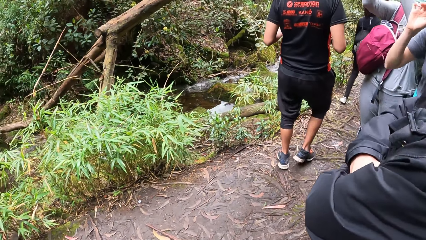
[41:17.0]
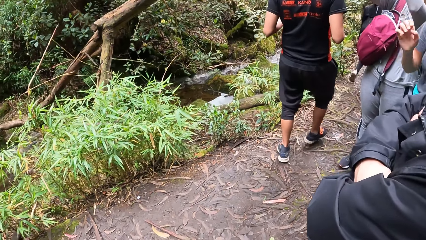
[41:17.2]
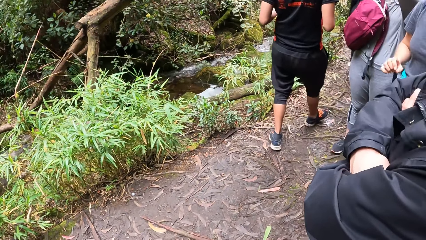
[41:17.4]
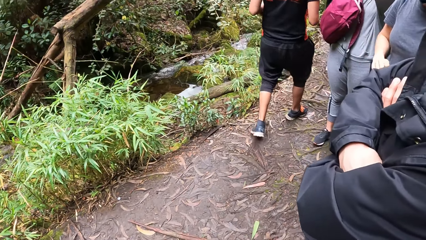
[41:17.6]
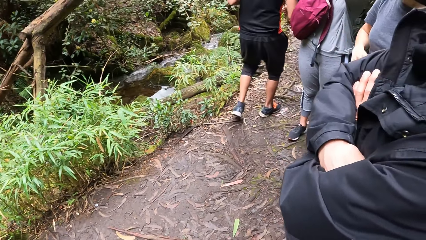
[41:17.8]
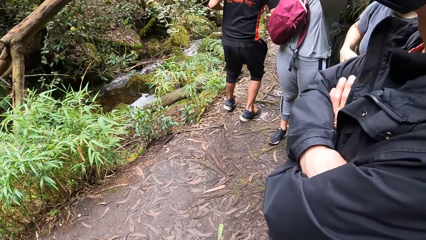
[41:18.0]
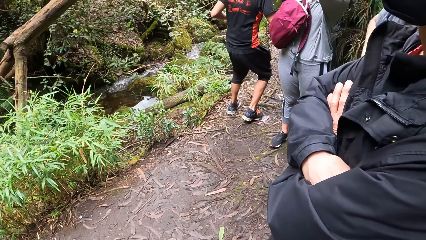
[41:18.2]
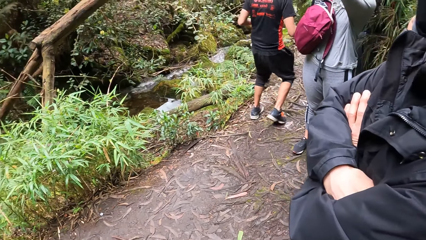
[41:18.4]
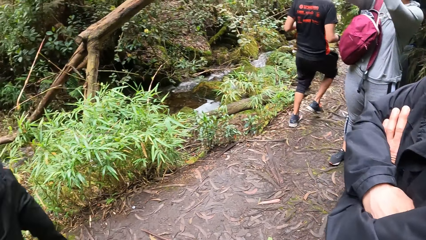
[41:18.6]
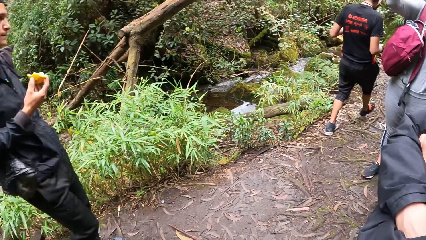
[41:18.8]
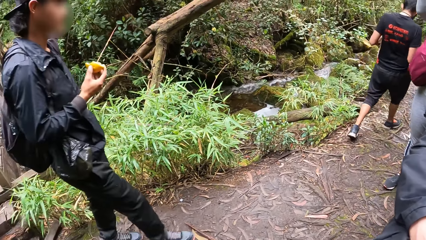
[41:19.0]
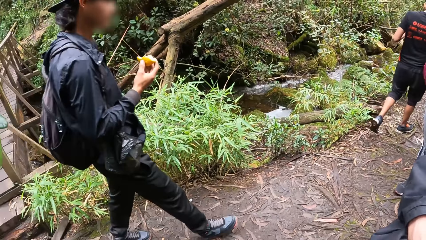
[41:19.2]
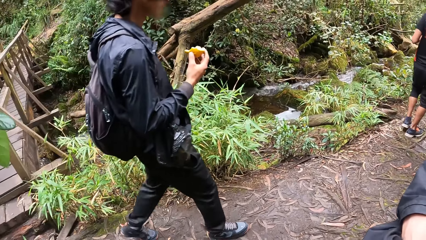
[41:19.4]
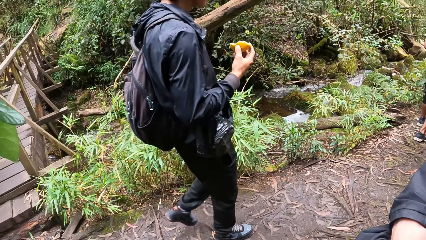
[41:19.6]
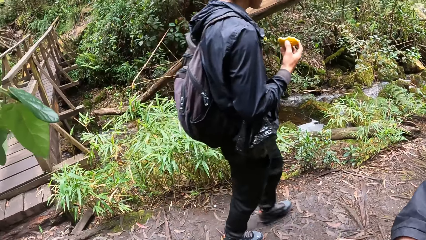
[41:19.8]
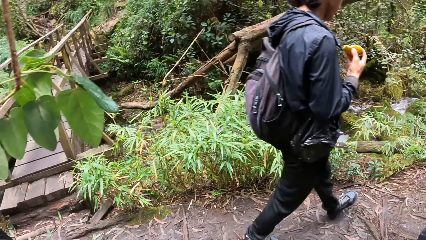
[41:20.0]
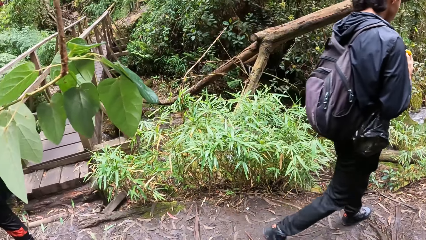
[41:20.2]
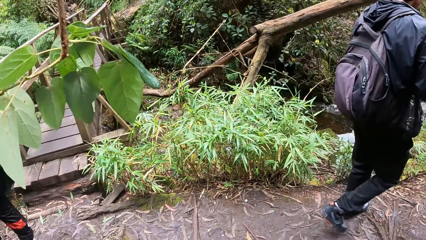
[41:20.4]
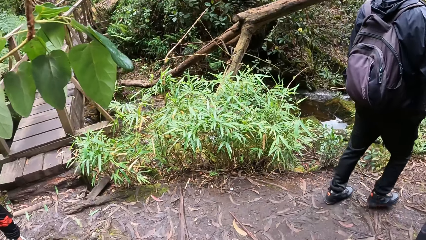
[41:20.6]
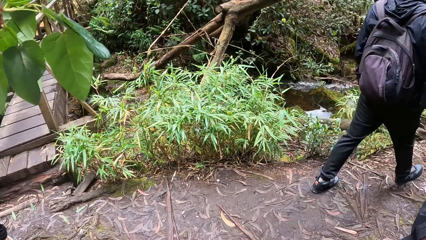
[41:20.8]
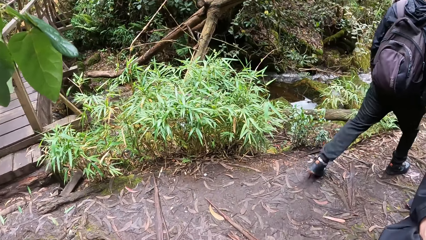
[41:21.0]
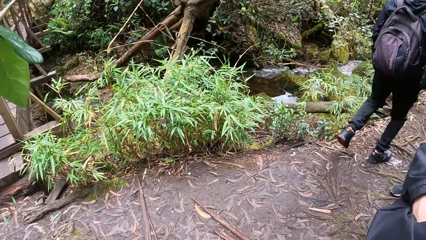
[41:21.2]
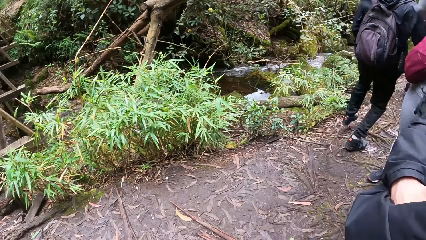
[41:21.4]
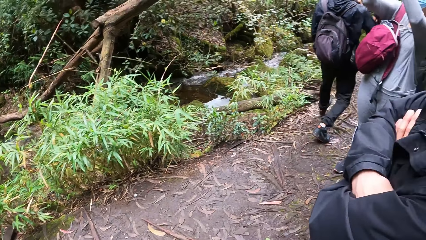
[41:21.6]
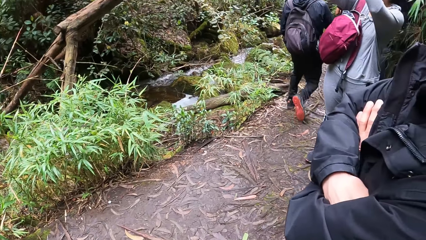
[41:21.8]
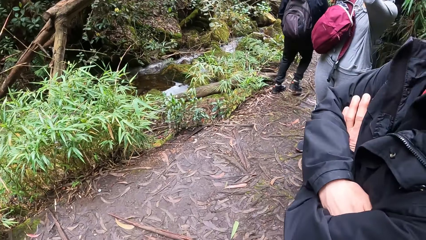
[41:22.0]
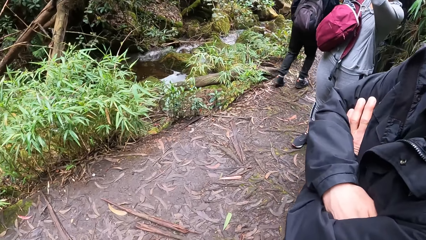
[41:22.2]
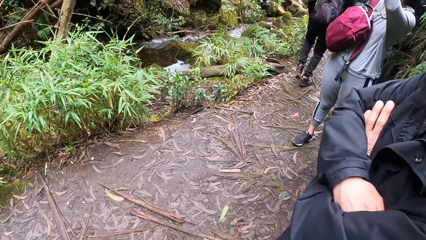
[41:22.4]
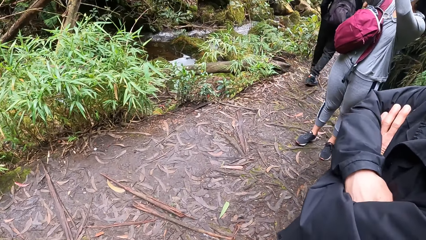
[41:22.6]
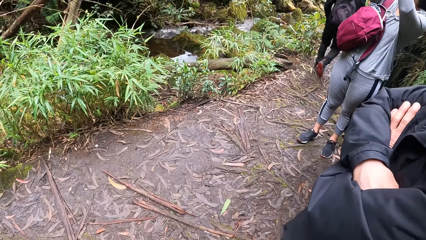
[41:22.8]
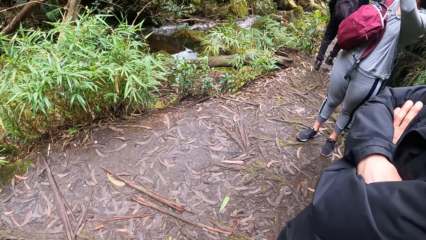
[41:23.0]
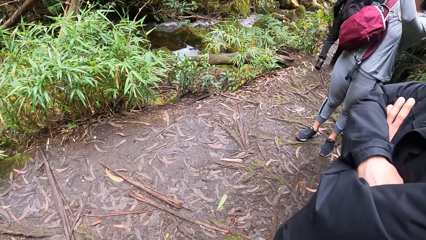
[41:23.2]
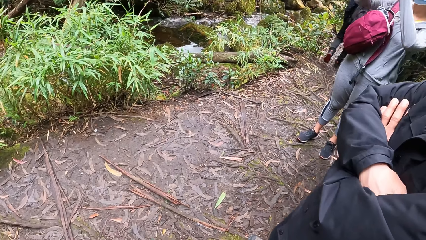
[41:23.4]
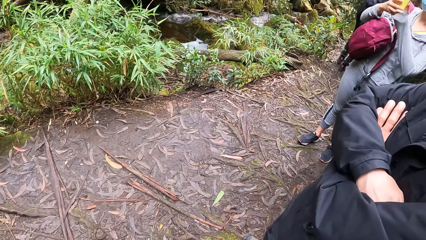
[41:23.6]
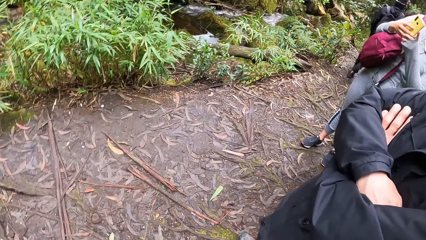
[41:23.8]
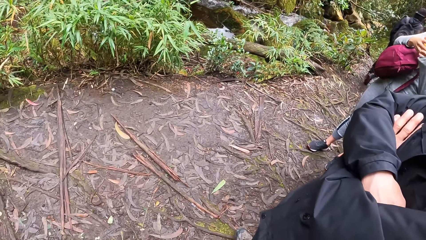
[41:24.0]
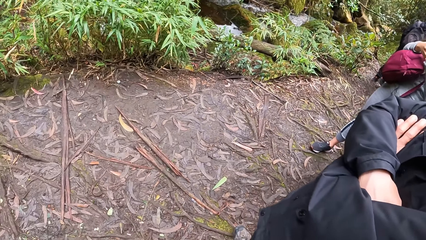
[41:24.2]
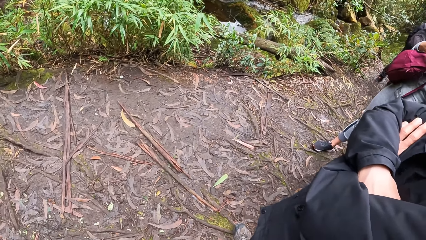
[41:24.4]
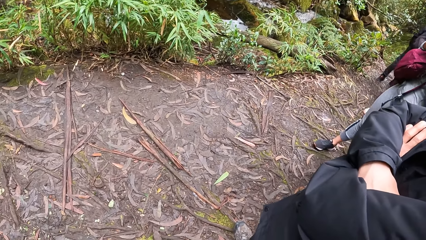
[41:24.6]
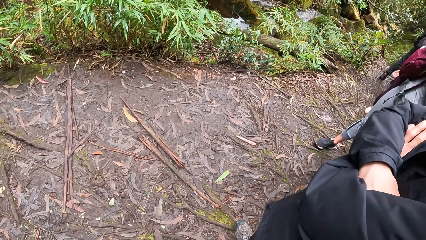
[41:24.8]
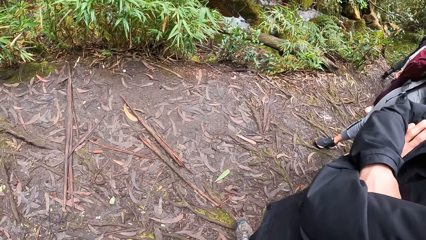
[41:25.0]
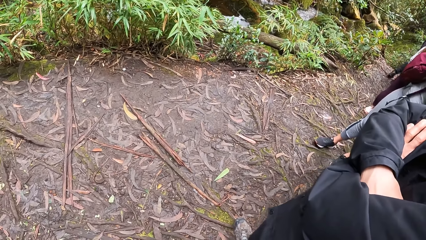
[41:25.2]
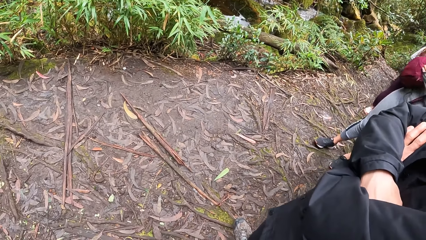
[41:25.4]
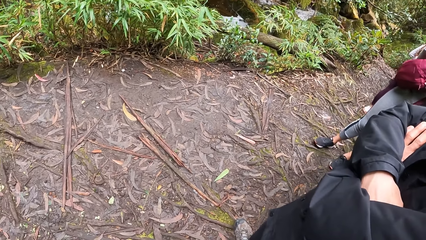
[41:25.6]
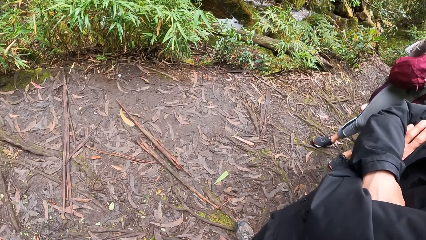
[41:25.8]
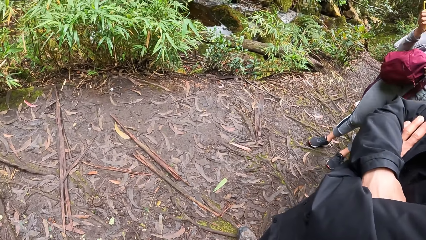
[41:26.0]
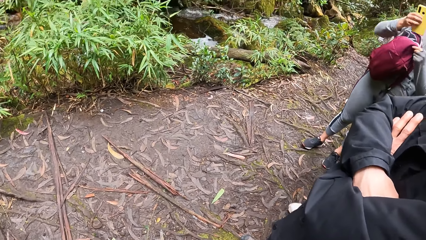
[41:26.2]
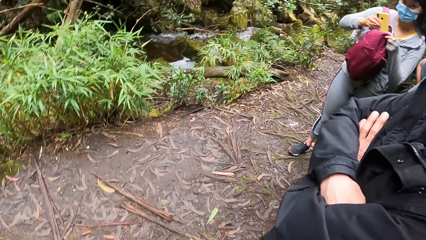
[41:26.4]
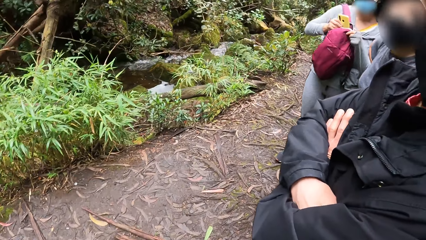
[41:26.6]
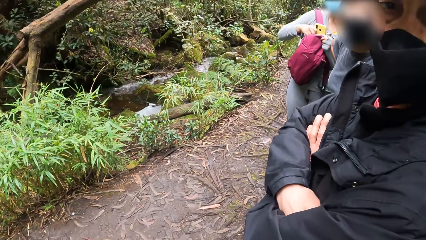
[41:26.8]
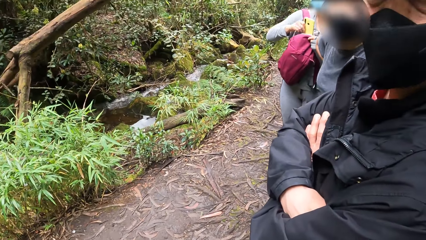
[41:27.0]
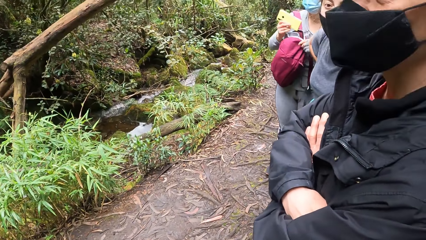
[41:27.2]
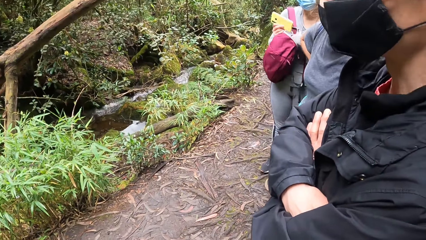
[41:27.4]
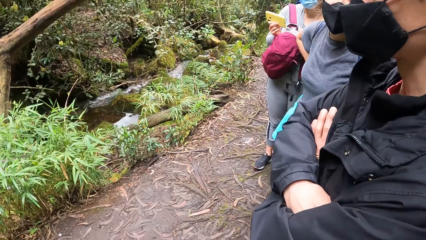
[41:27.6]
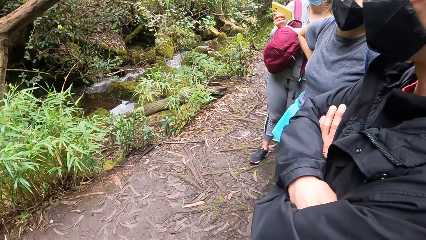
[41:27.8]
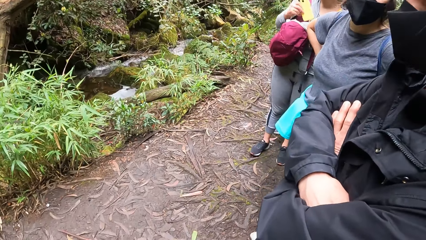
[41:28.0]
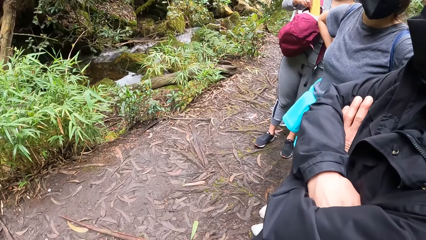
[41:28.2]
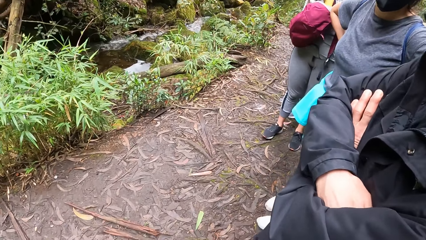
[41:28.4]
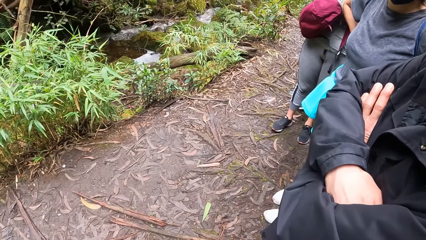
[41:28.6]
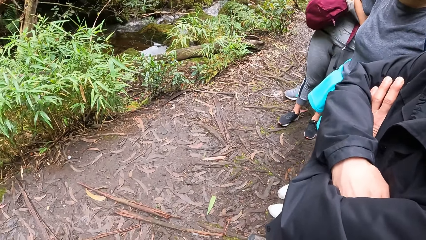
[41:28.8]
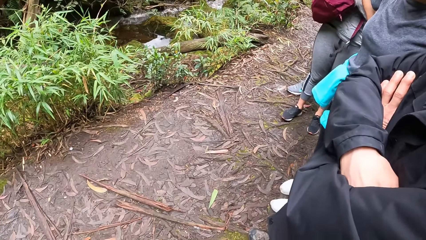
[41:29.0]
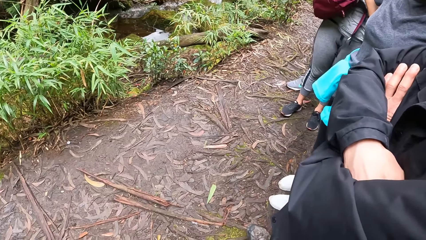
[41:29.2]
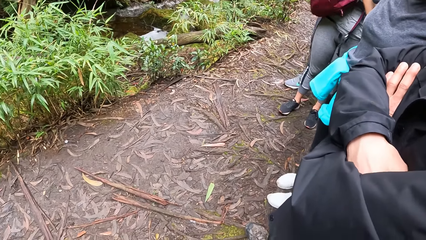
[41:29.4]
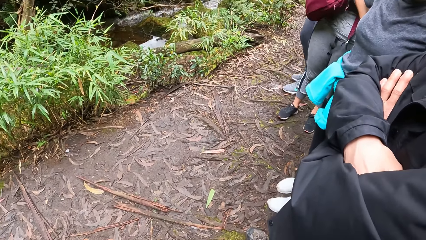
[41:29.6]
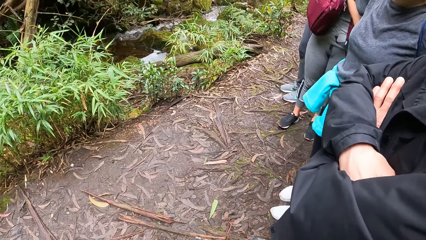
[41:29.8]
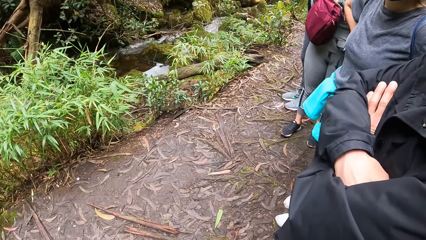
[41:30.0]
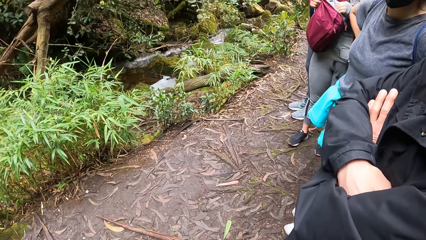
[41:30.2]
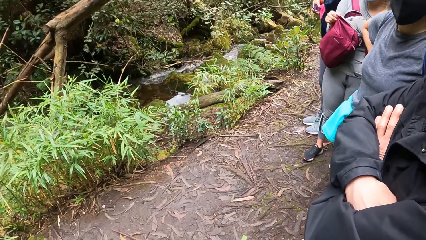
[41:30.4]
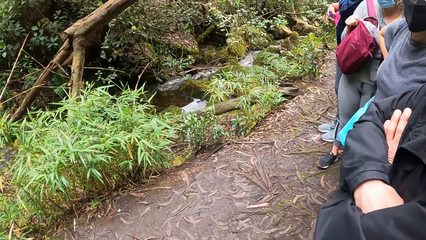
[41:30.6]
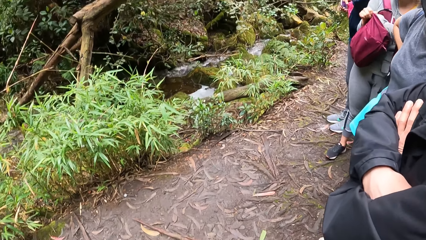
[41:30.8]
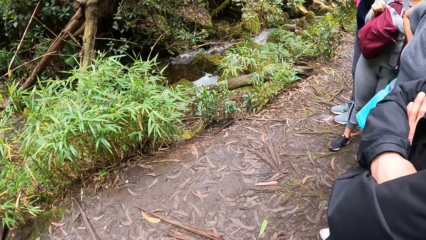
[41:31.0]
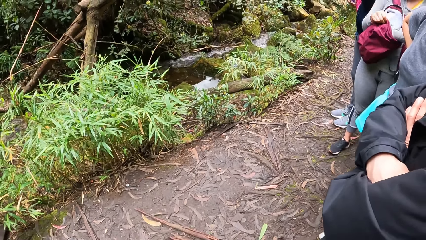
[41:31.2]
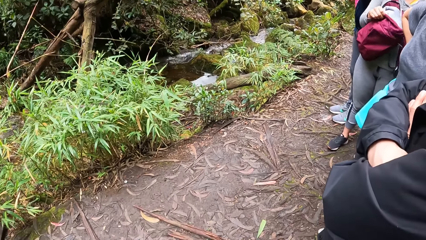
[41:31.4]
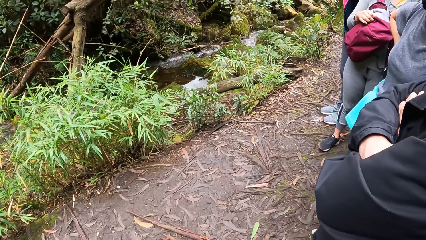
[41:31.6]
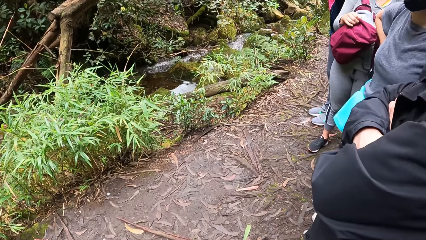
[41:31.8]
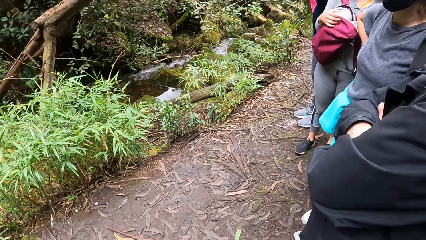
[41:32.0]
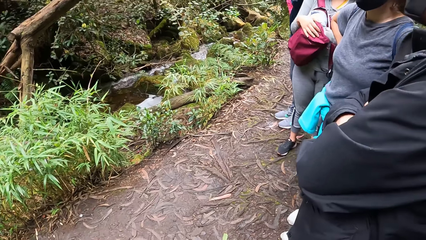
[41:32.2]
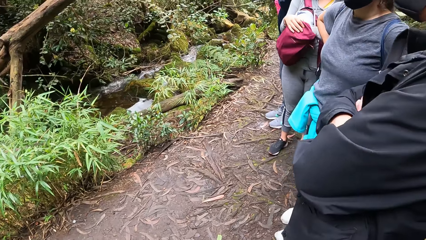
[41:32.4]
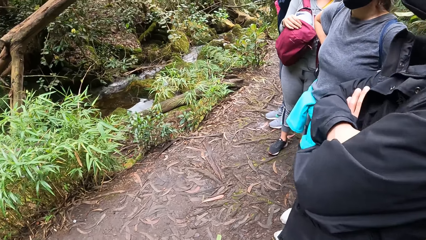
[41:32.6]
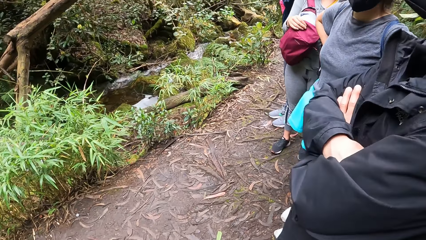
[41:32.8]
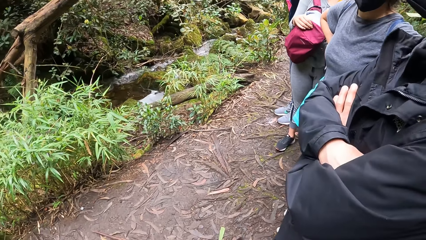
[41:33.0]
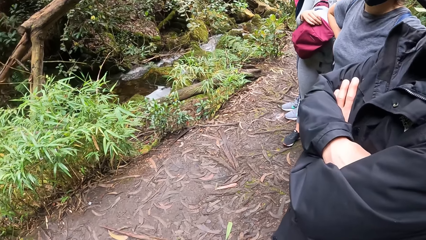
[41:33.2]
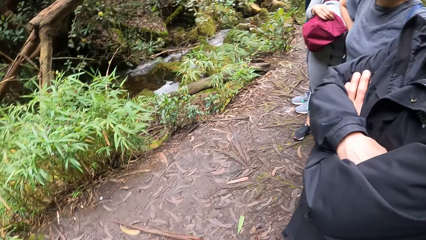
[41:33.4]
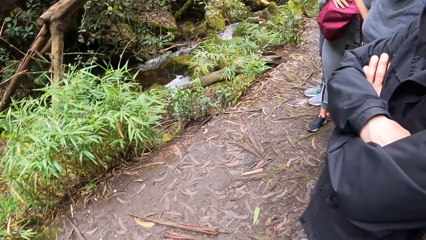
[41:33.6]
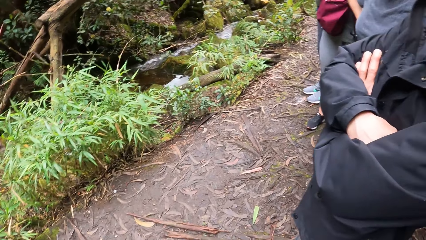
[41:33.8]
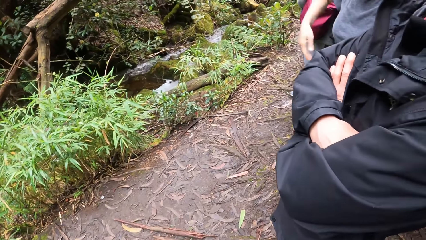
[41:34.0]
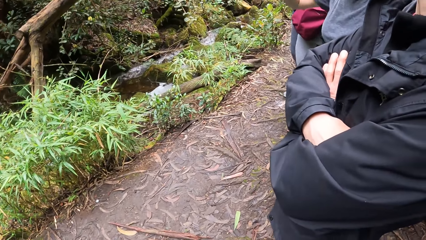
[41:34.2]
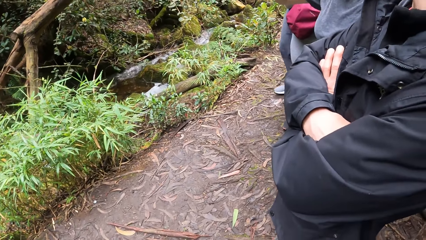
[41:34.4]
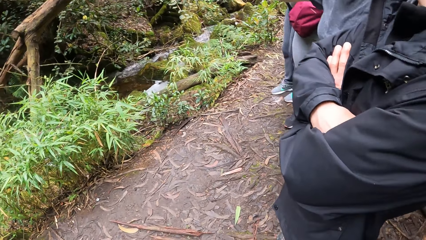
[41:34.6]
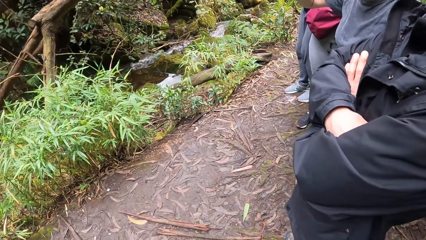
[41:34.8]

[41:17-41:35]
A person holds a phone. The camera wearer looks at the person. The person peeps. The person adjusts a bag.
